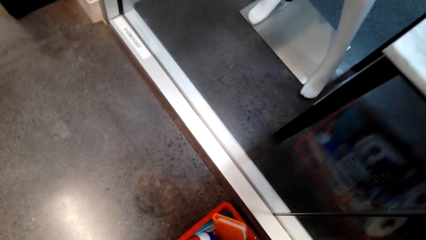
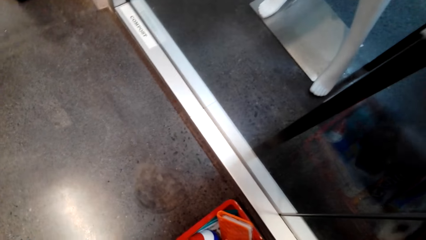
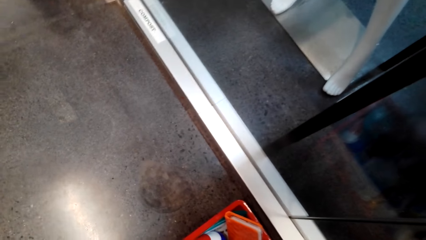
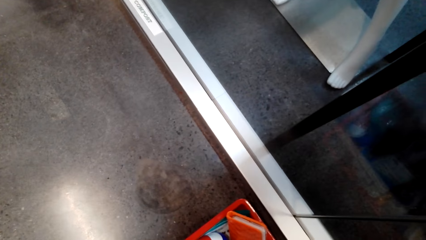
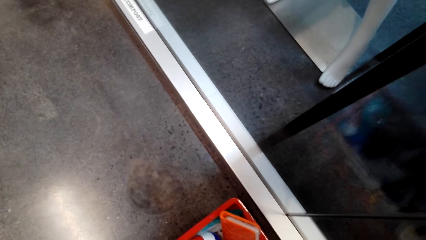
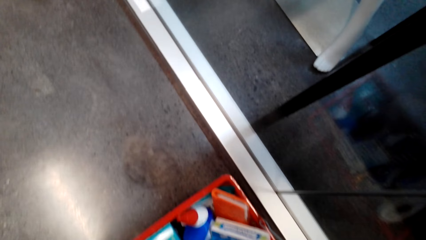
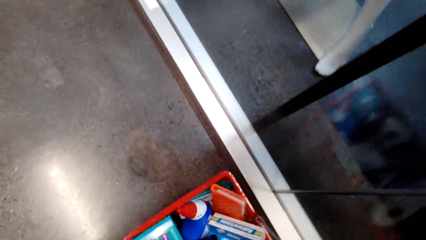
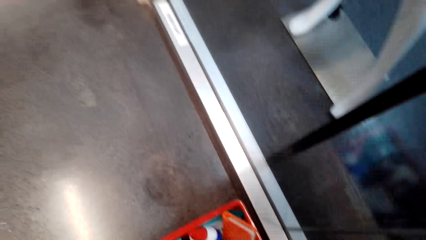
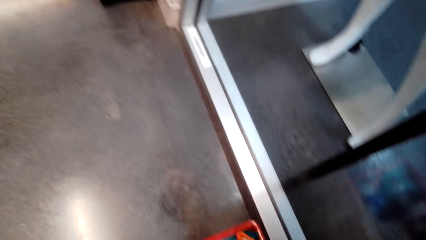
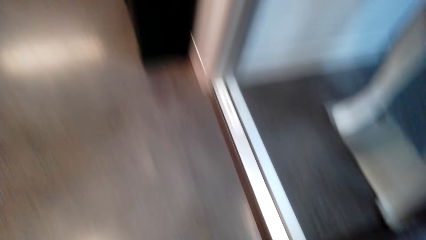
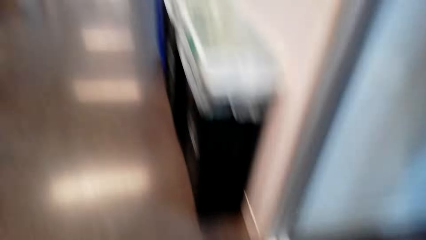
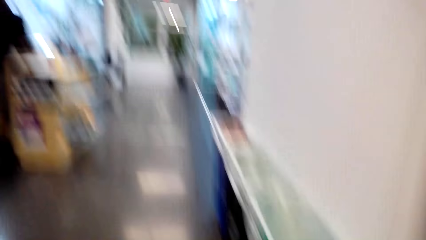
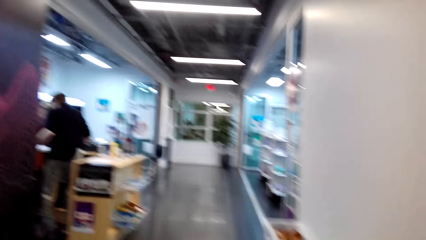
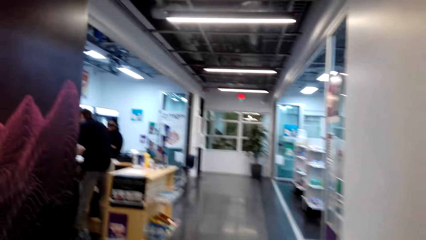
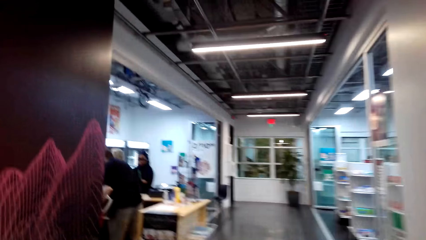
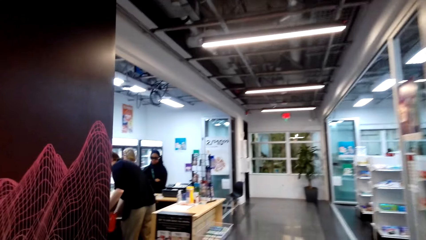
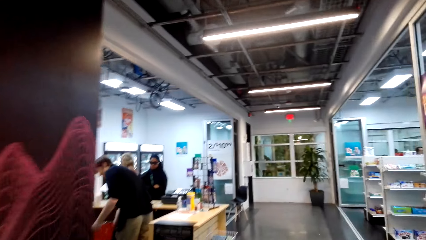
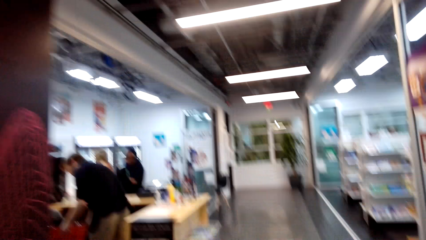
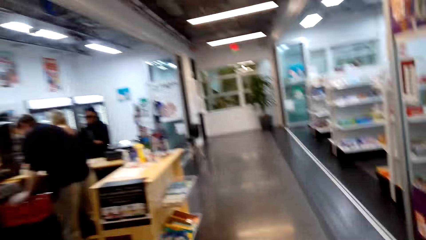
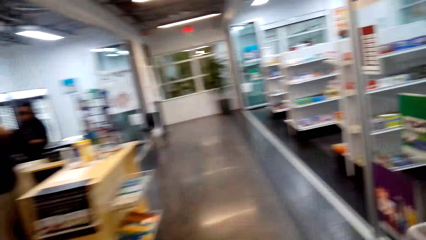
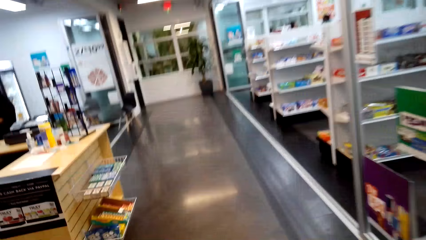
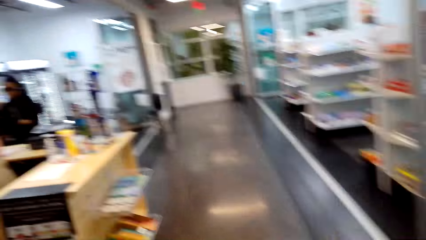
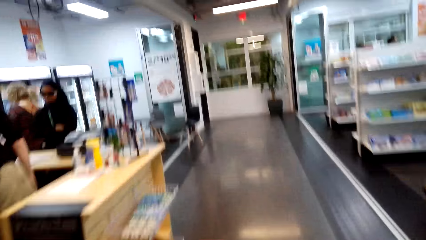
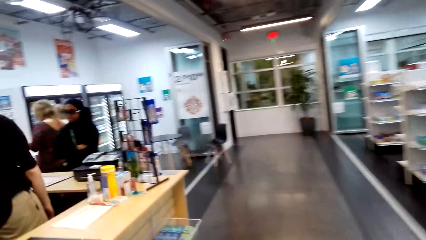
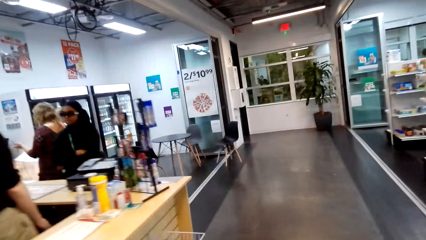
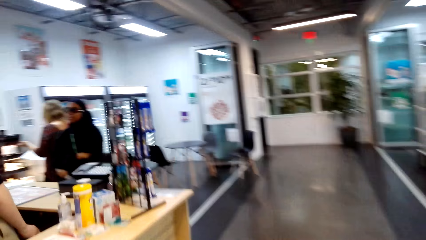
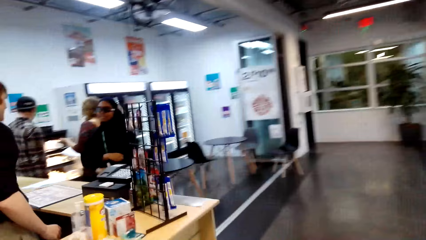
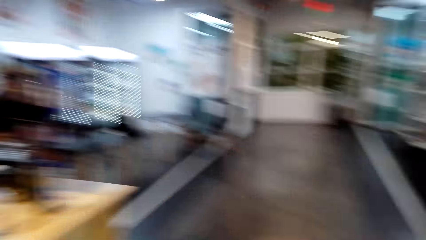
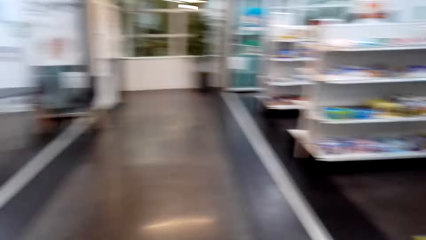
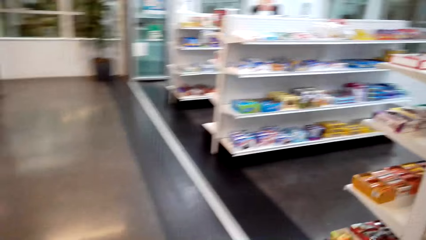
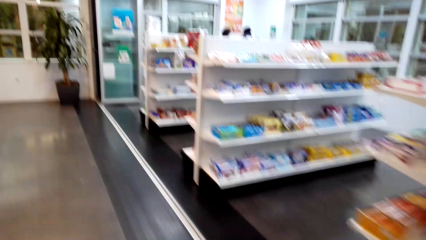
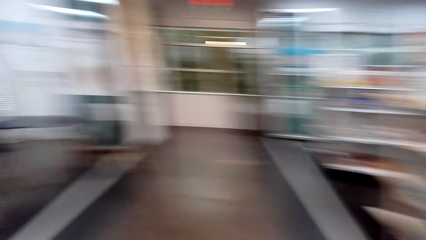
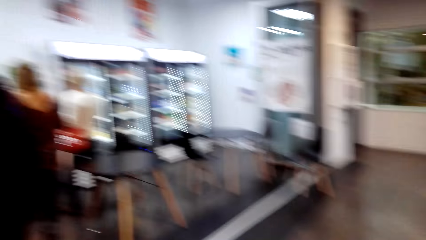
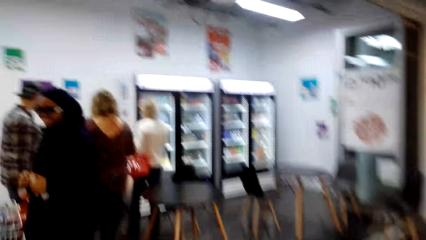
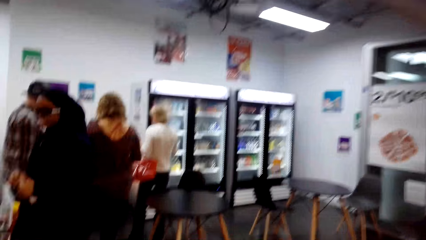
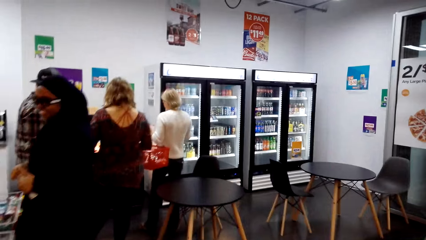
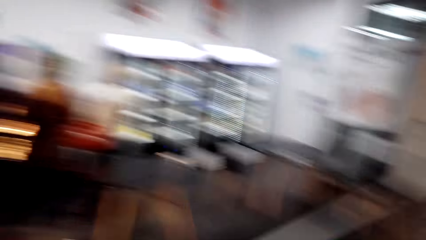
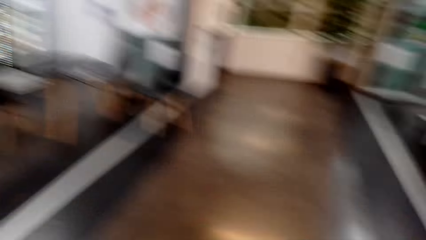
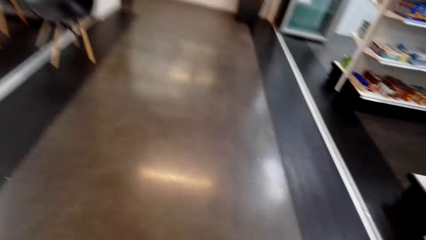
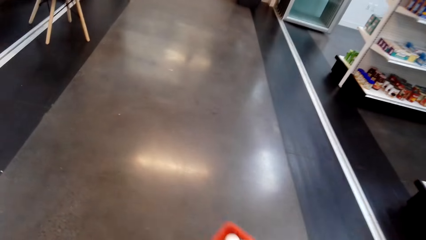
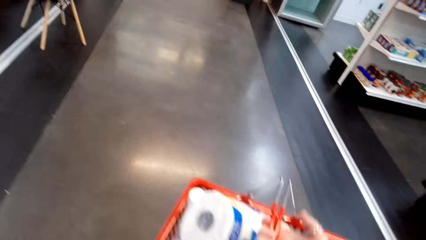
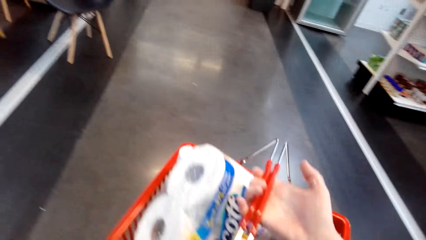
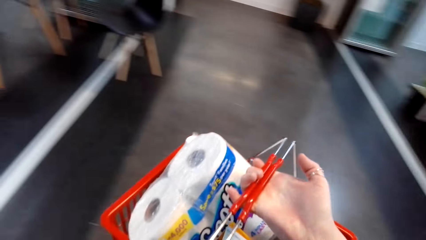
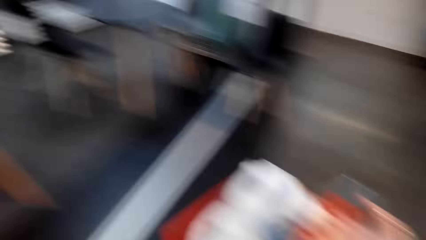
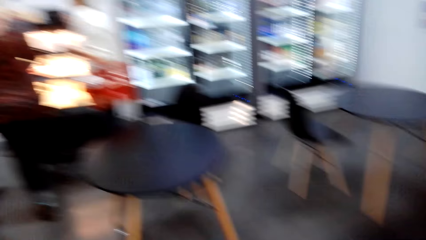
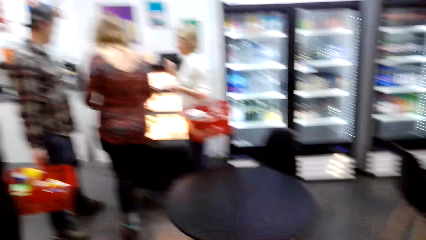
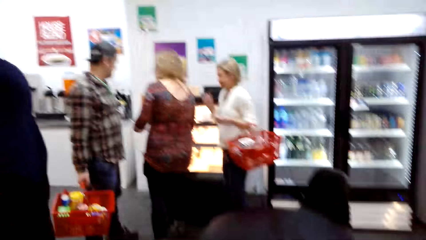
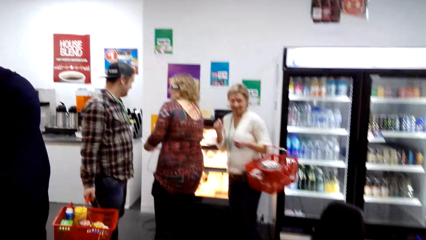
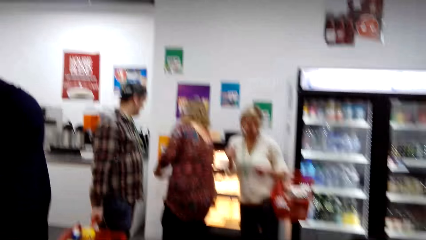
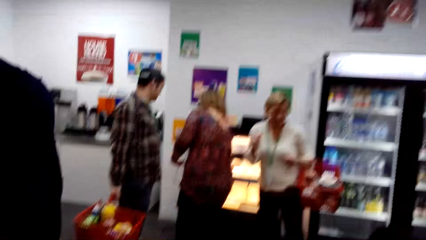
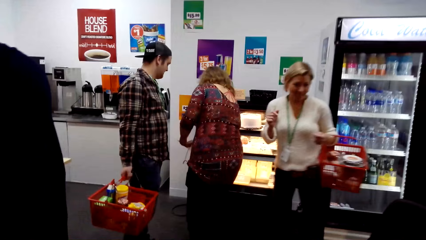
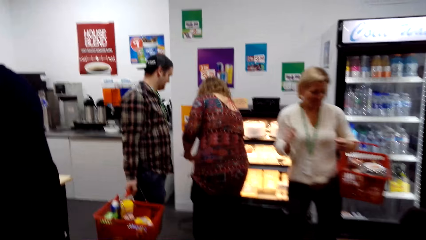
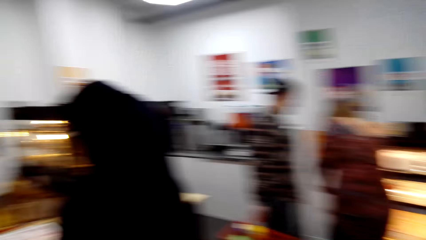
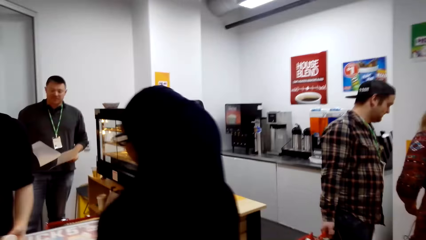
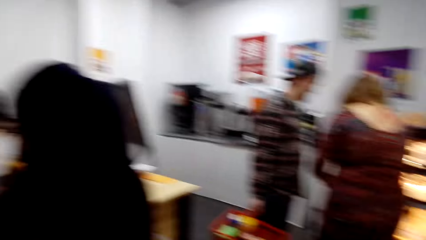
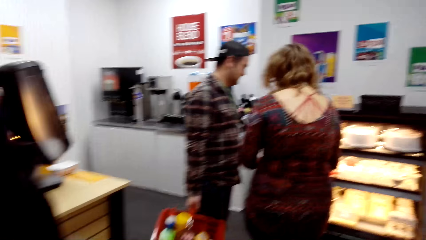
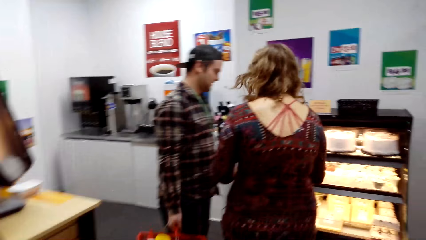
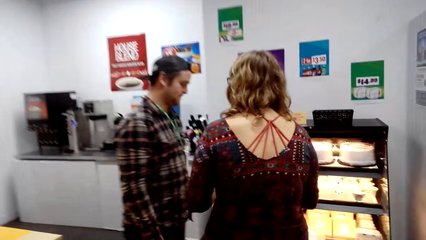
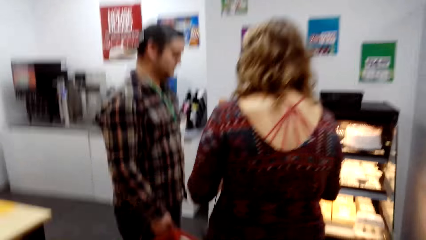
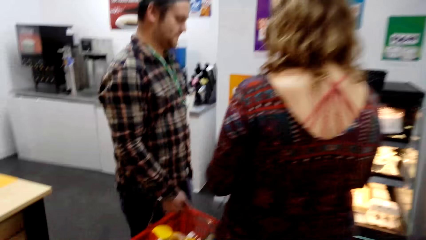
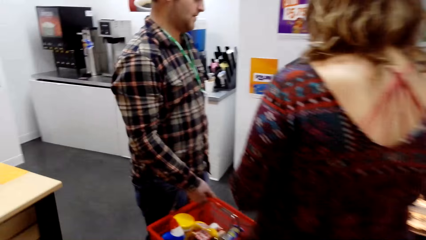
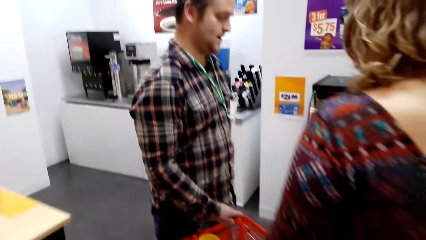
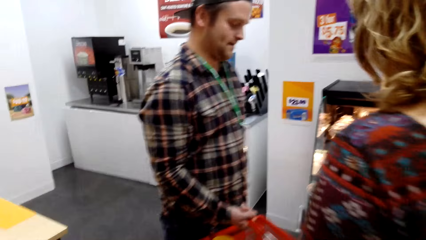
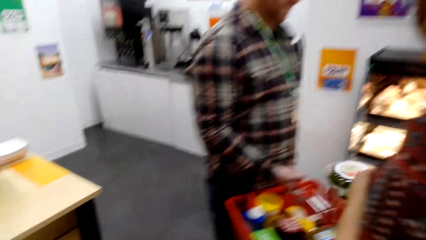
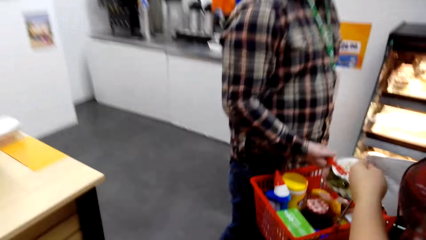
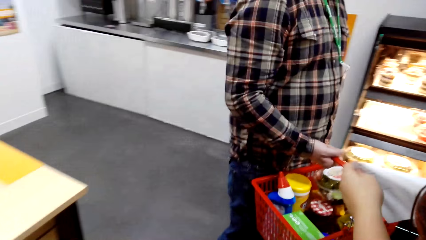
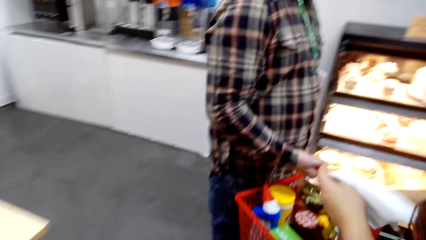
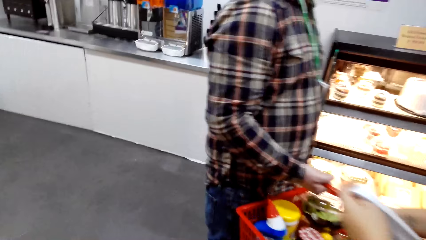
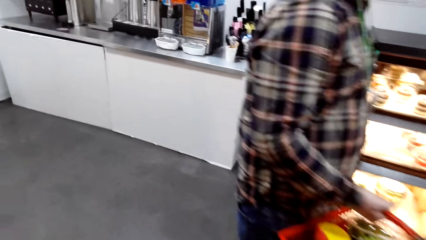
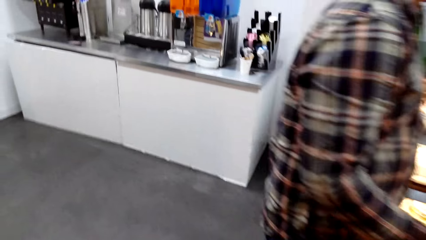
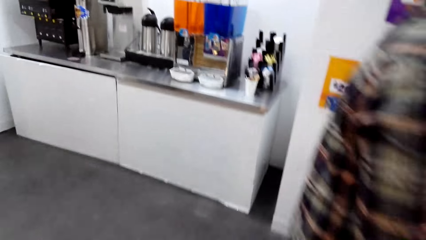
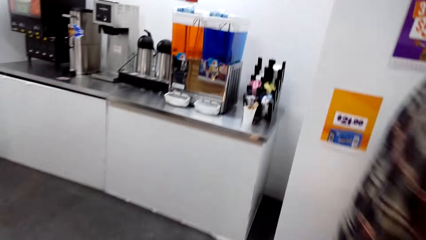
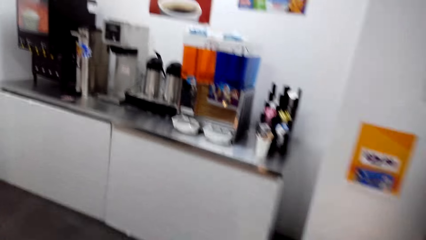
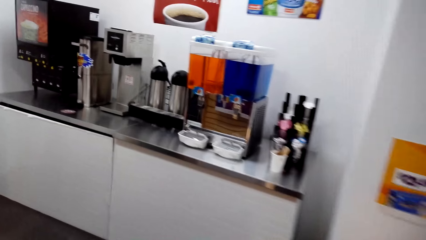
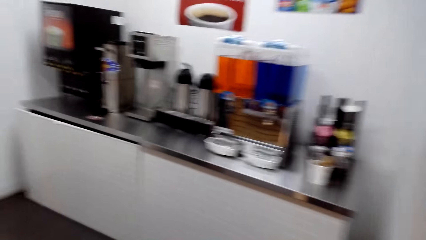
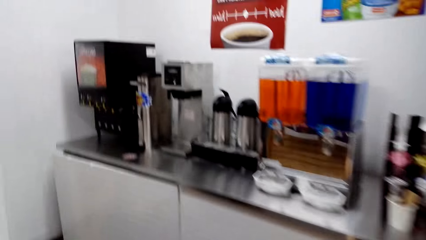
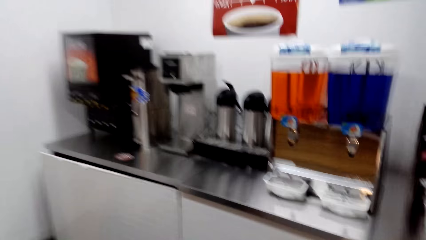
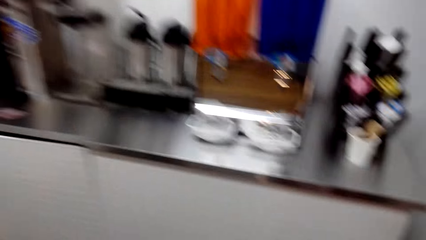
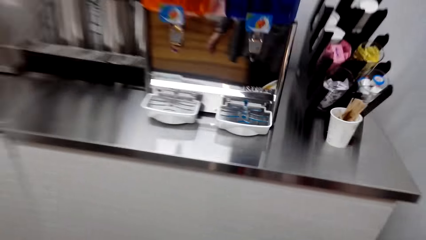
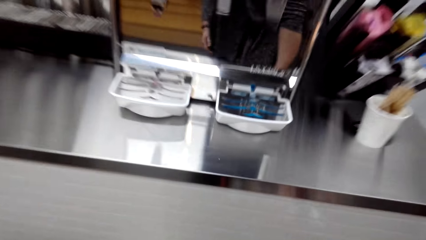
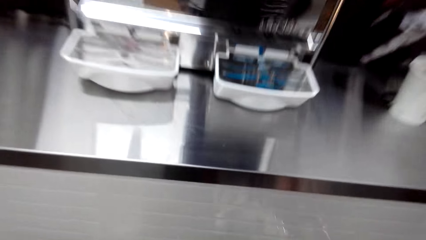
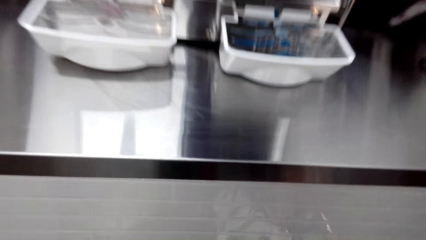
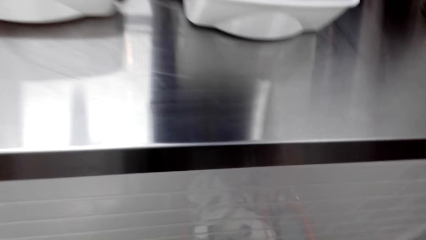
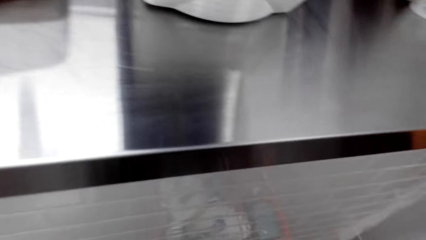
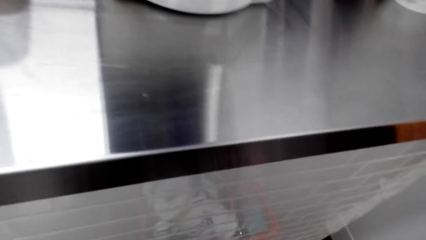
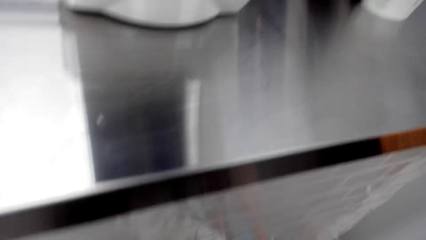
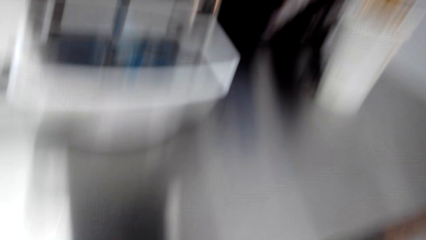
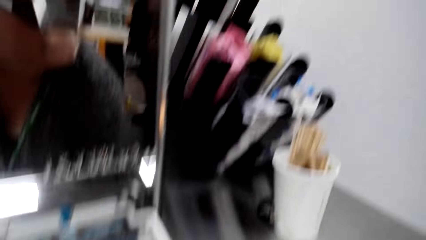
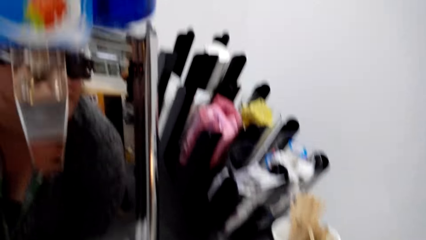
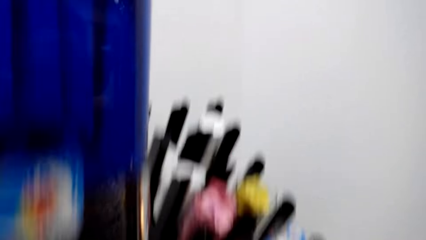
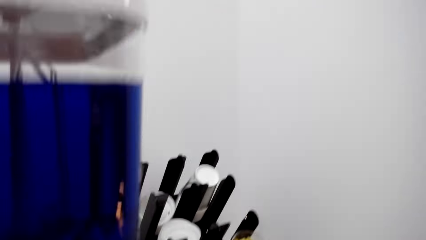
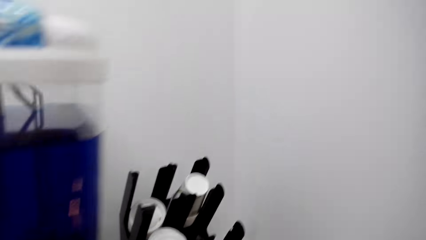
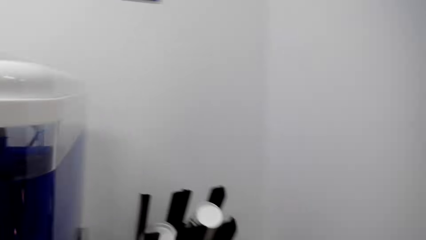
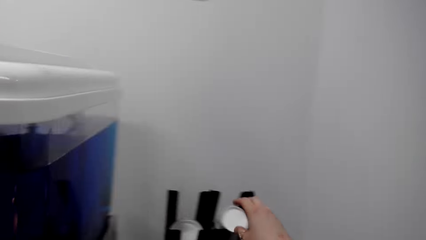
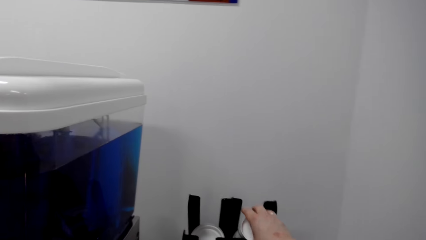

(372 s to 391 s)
The camera wearer picks up a shopping basket. They walk on the corridor with the shopping basket. They enter a coffee shop with the shopping basket. They put the shopping basket down.
